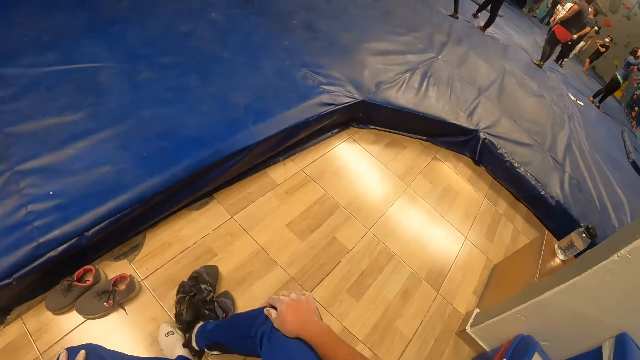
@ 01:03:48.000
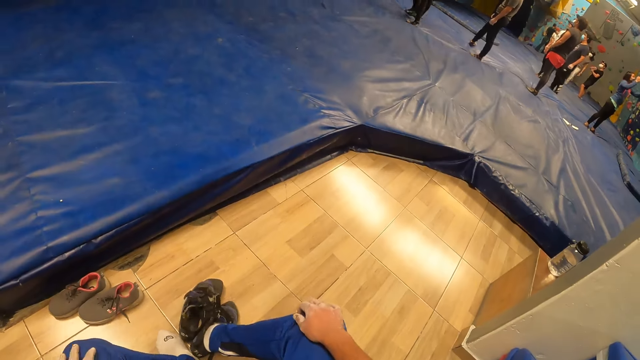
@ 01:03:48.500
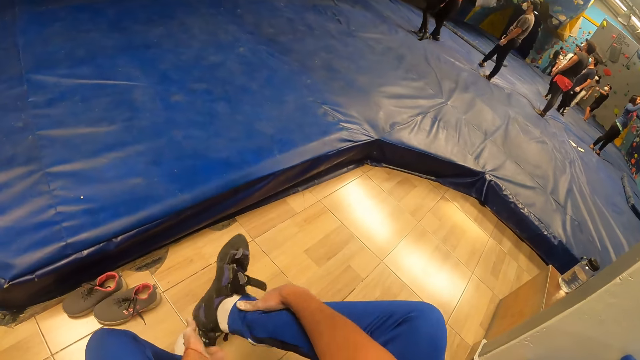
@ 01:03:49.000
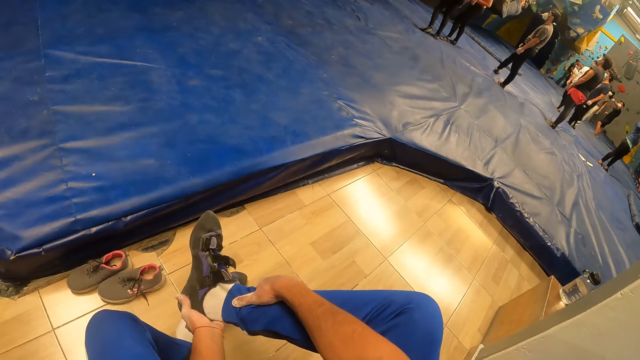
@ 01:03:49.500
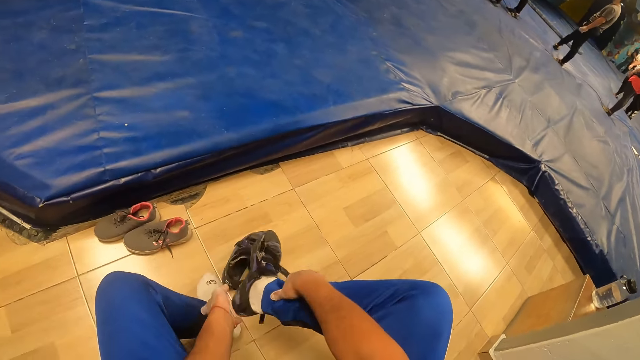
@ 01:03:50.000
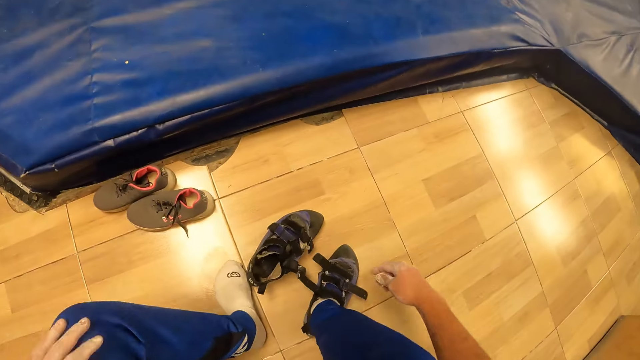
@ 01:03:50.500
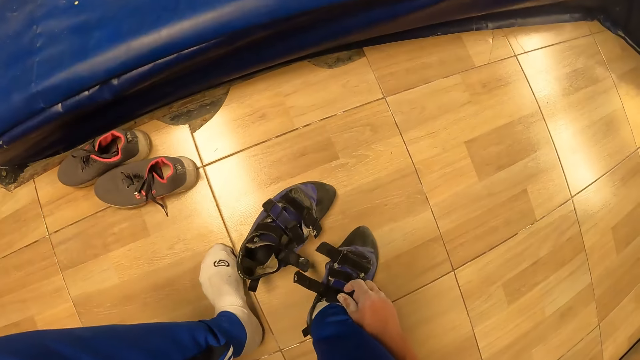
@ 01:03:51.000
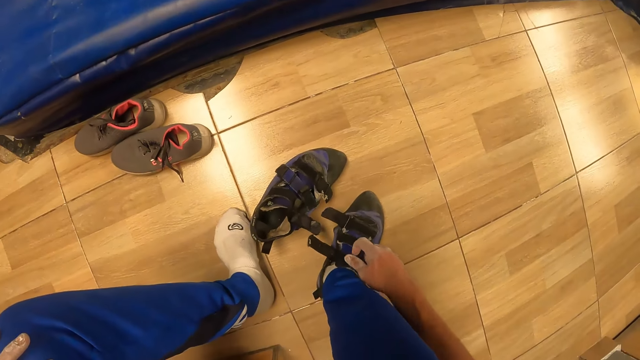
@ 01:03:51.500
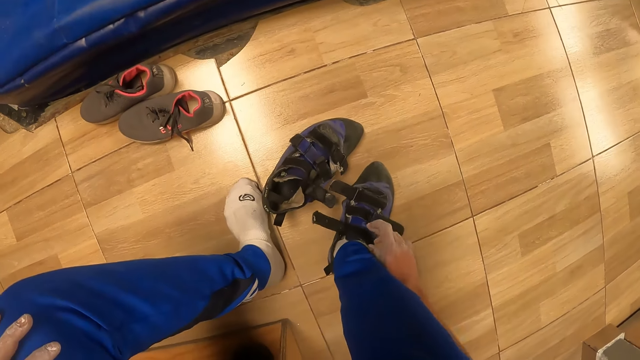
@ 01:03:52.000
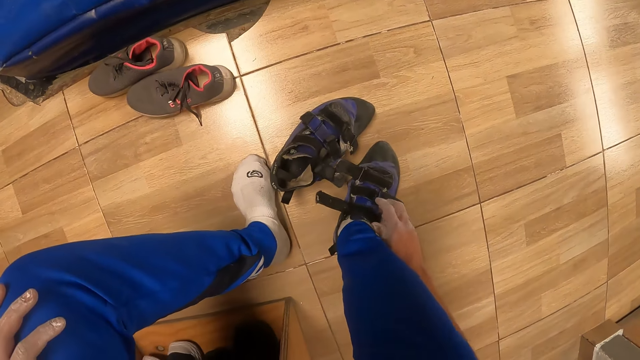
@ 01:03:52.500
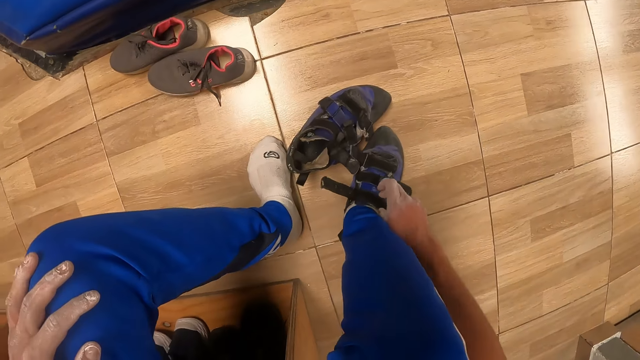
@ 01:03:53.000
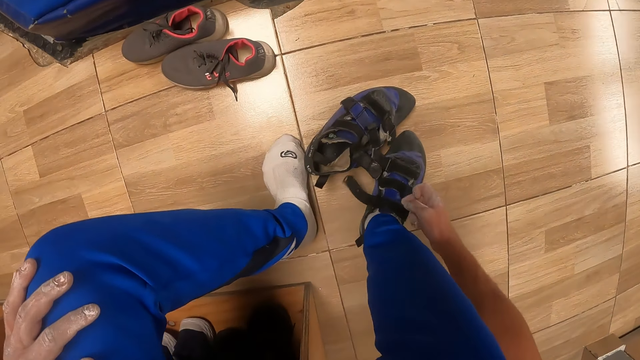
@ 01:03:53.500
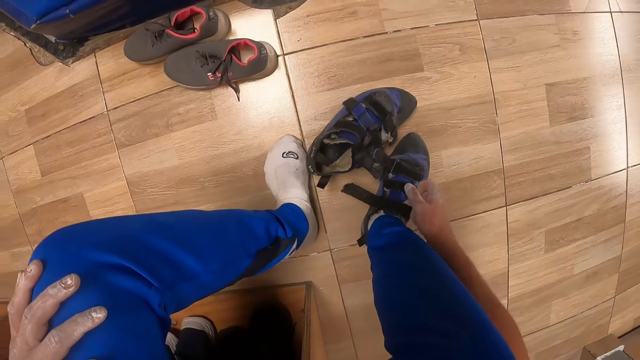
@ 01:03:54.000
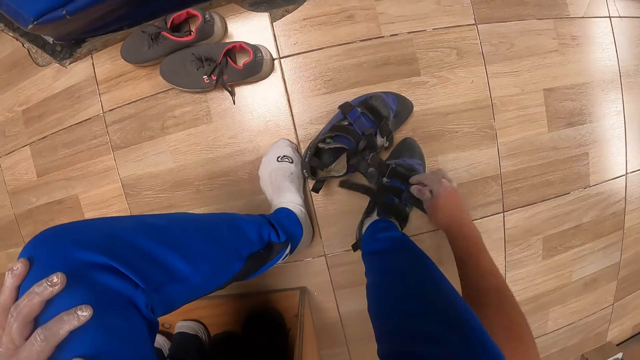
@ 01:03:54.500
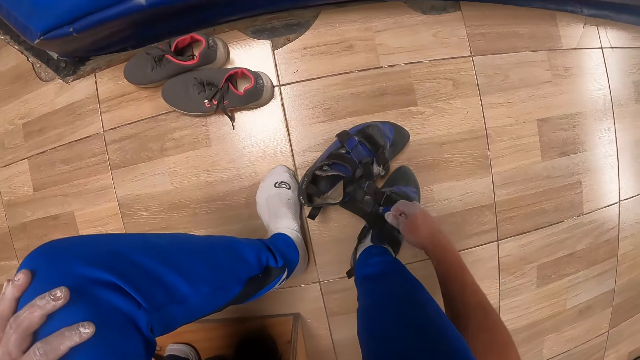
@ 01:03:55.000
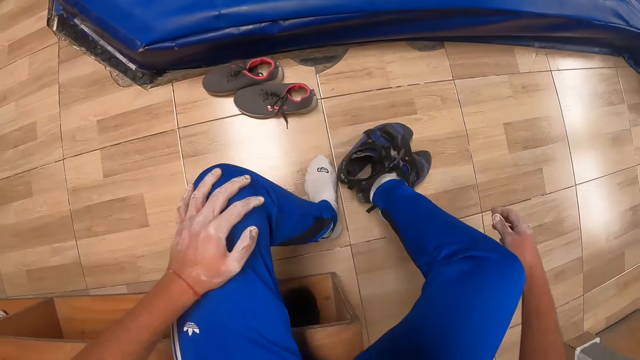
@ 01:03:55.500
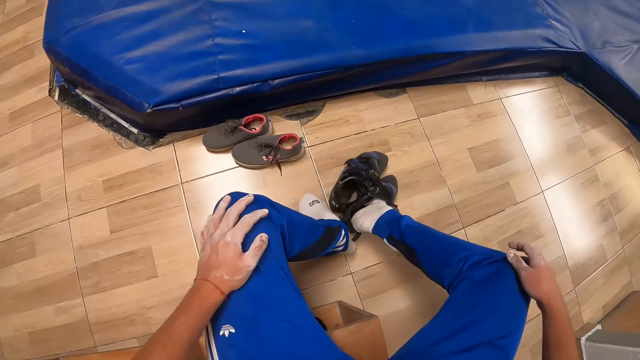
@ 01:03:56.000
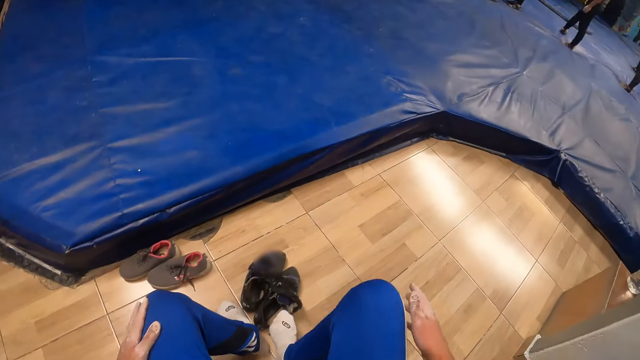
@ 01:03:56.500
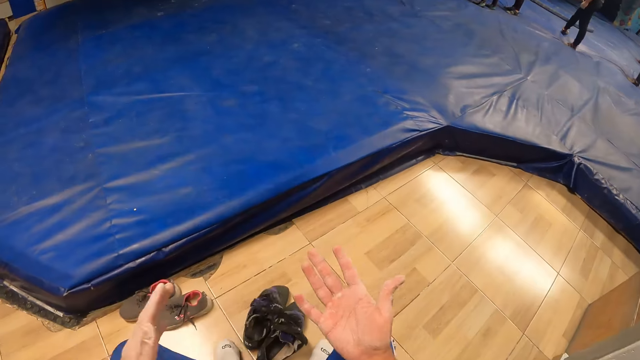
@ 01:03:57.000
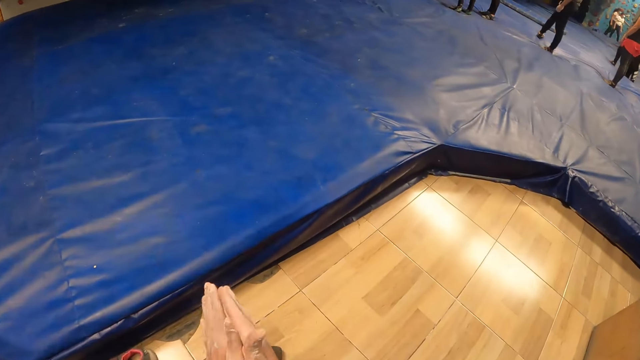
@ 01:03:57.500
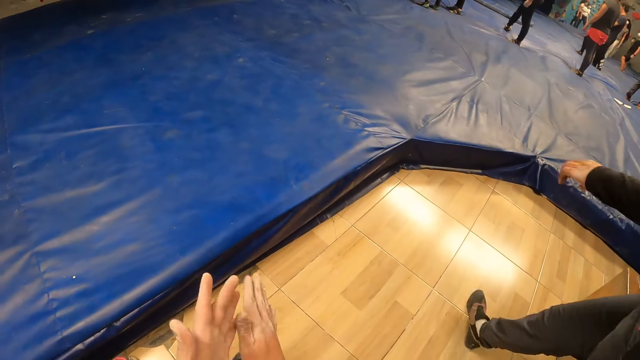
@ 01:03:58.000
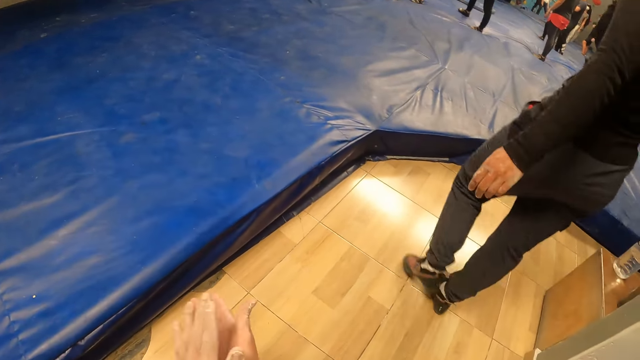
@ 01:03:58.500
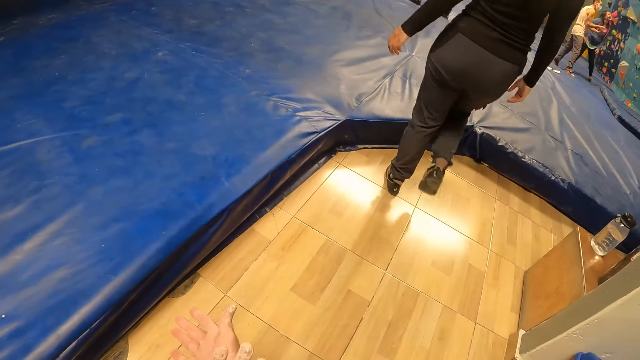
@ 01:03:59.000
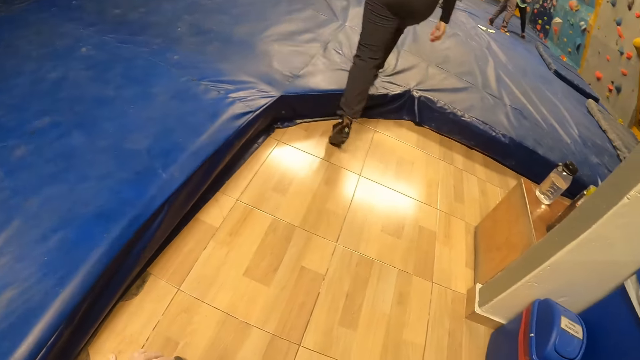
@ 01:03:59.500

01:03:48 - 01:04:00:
The camera wearer removes his right sandal with his left hand. He unbuckles his right sandal with his right hand. He removes his right sandal with his left leg. He rubs his hands. A man walks past the camera wearer.

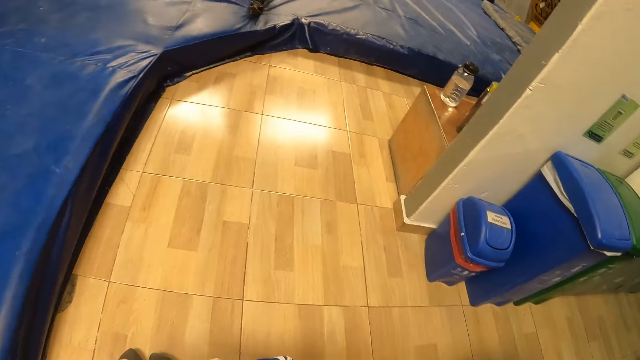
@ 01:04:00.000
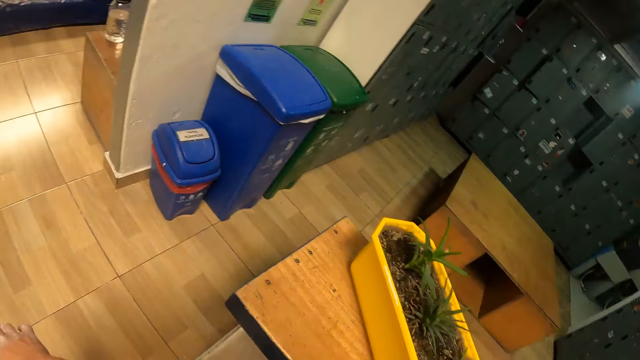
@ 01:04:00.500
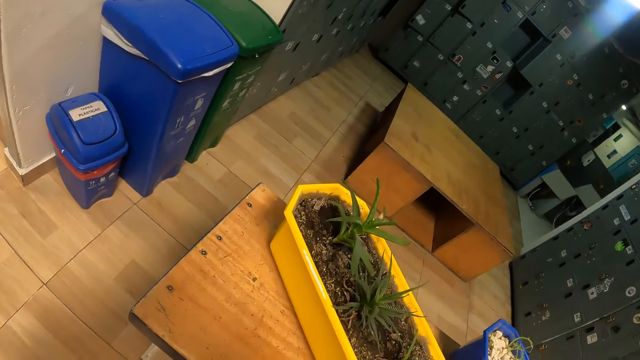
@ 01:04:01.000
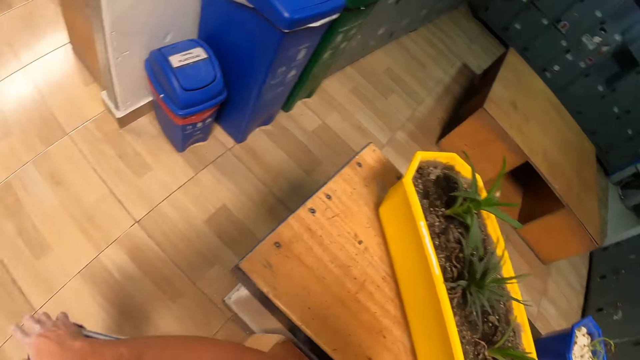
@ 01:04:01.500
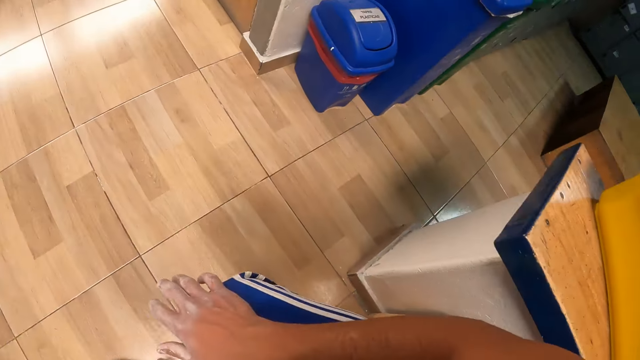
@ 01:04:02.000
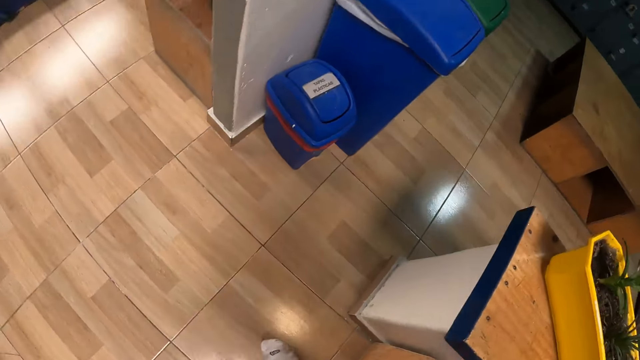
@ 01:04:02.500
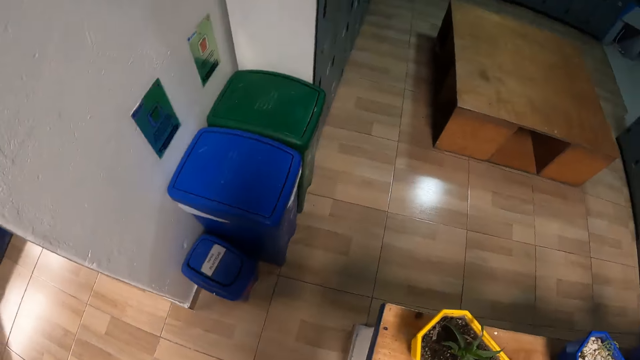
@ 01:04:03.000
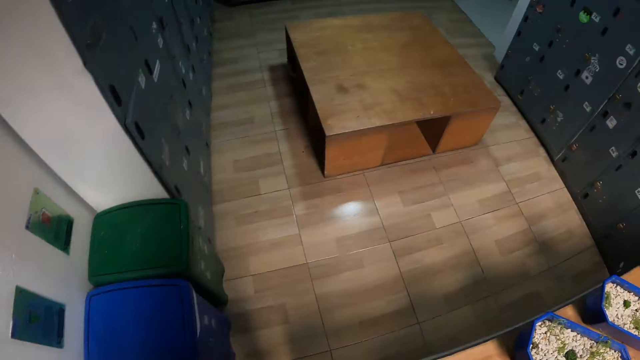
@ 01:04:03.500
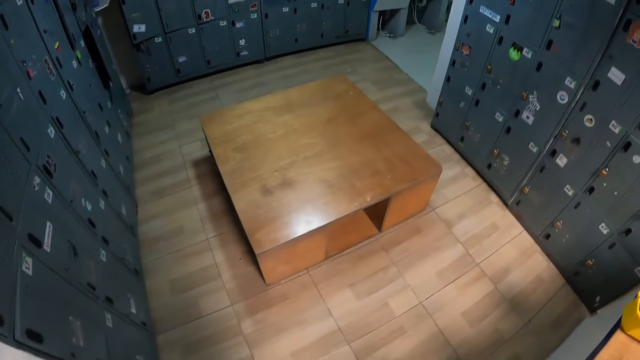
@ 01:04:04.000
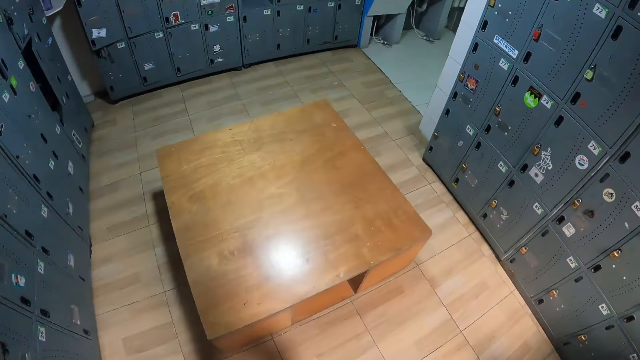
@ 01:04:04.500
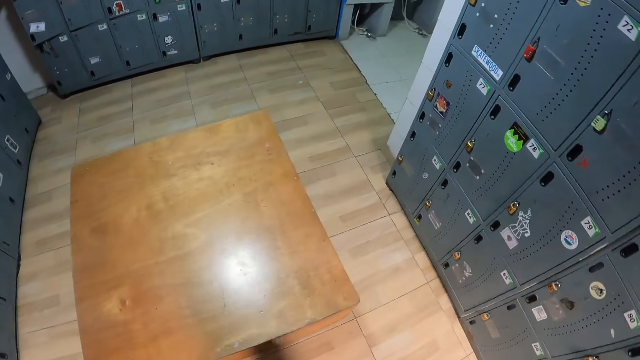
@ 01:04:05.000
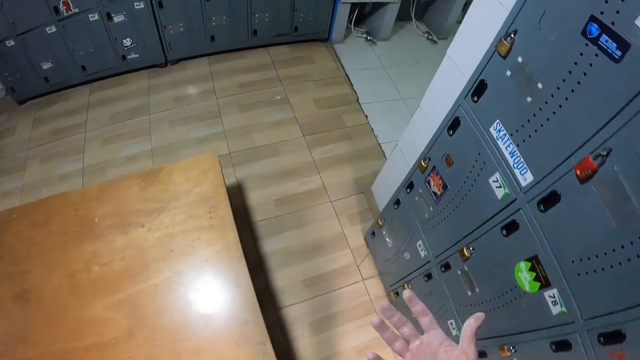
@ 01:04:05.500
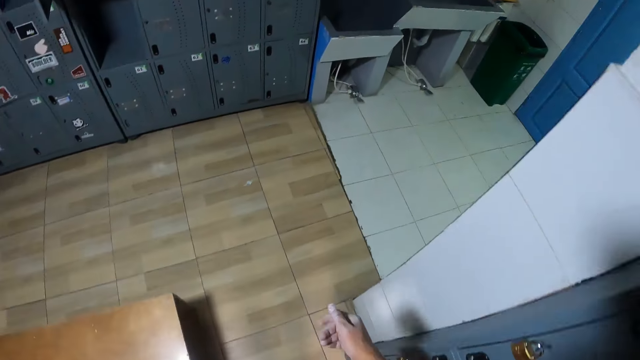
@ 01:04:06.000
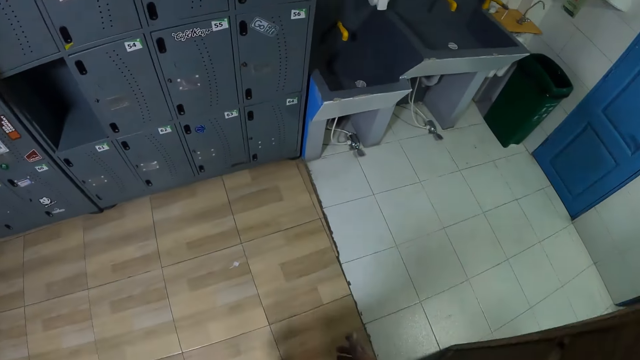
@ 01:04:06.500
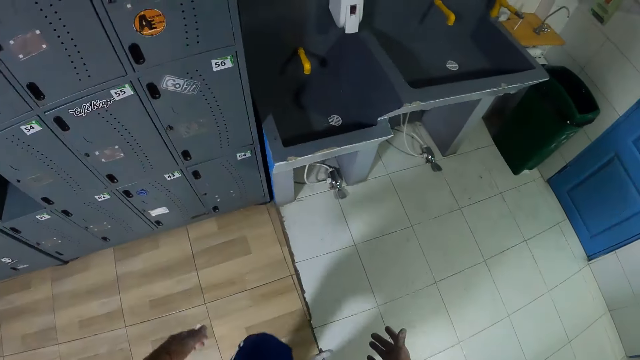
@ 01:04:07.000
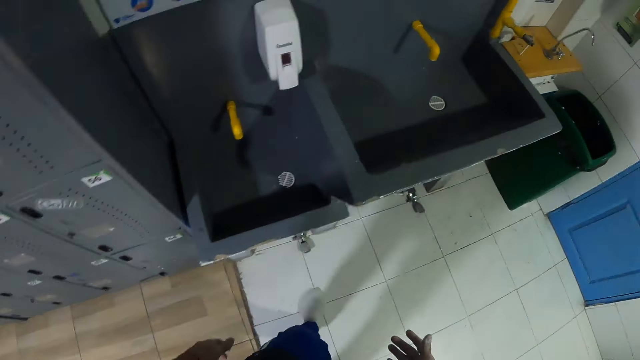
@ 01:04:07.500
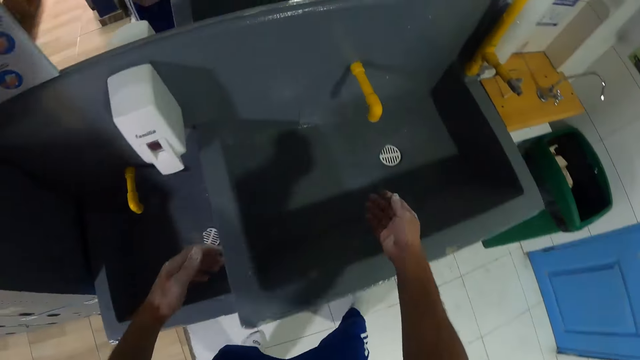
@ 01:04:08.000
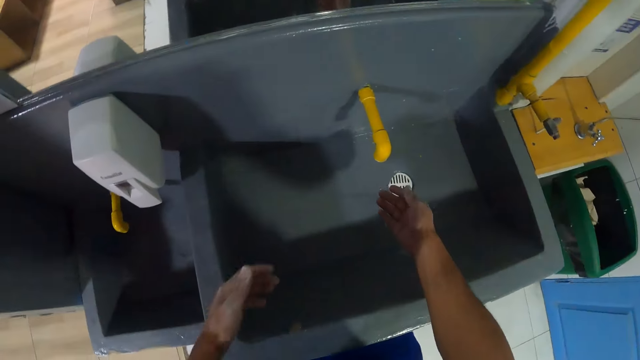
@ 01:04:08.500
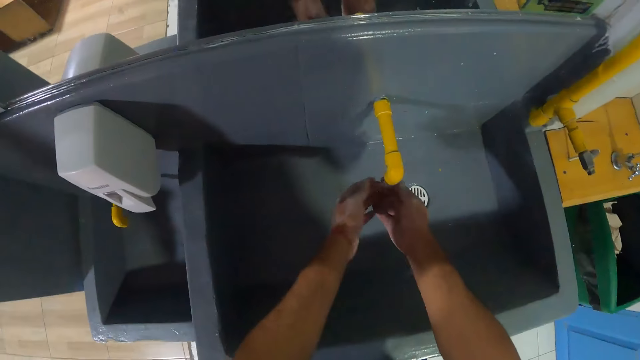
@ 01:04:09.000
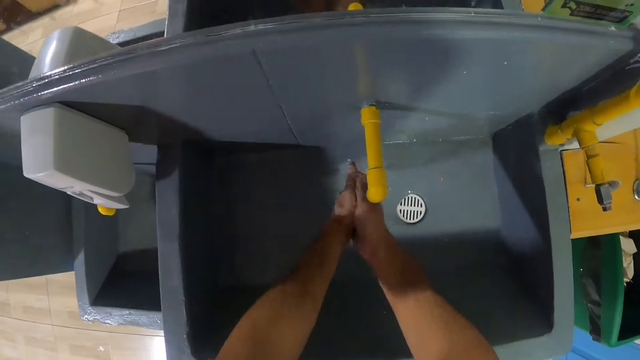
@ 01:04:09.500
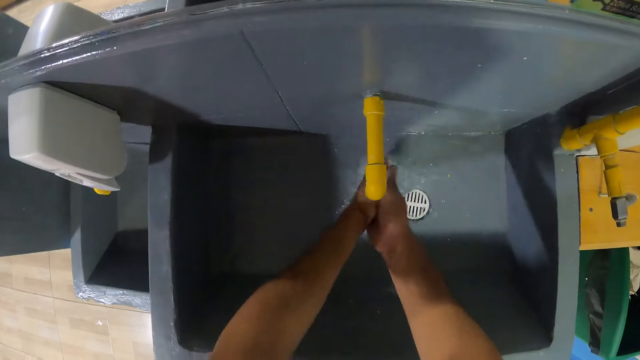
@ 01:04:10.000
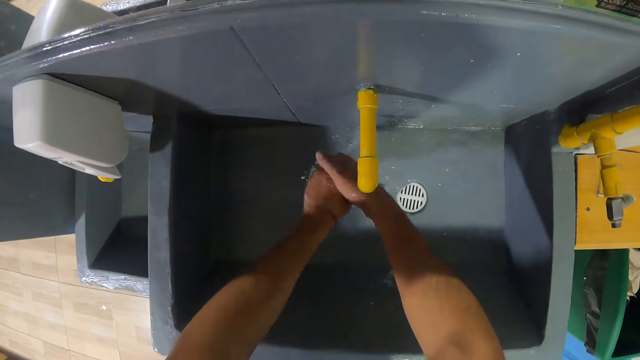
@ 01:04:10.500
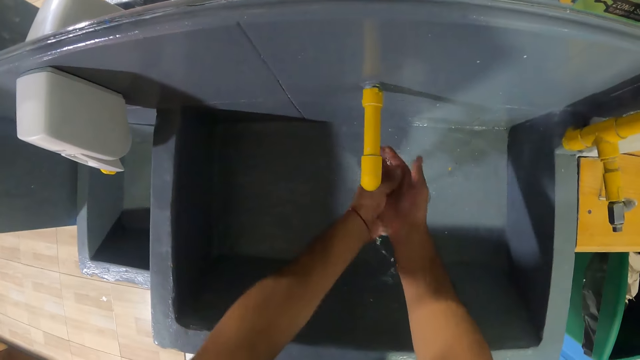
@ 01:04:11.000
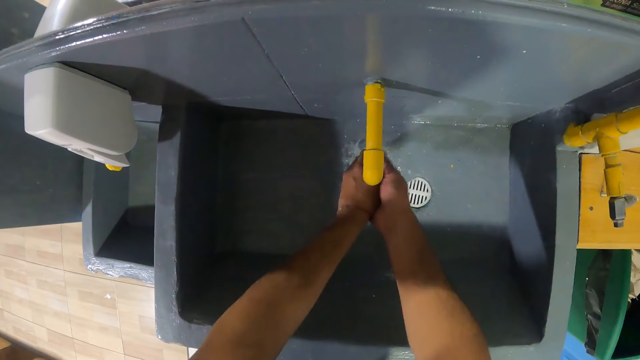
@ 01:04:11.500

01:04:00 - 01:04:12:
The camera wearer looks around. He stands from the bench. He walks into a locker room. He walks around the room. He walks towards a washbasin. He washes his hands in the washbasin.
